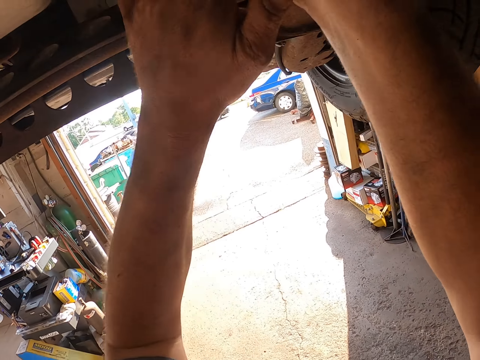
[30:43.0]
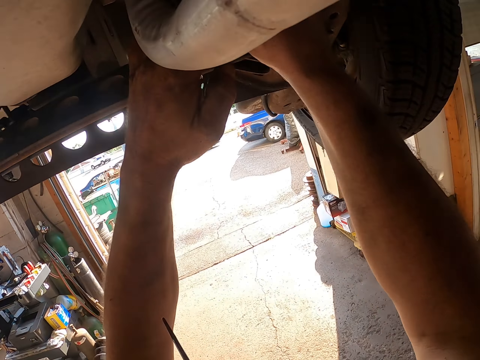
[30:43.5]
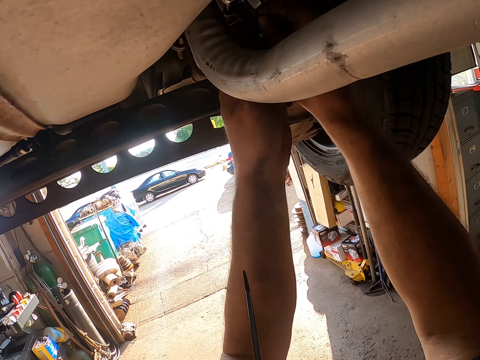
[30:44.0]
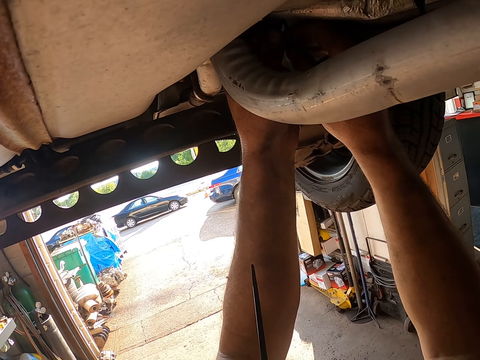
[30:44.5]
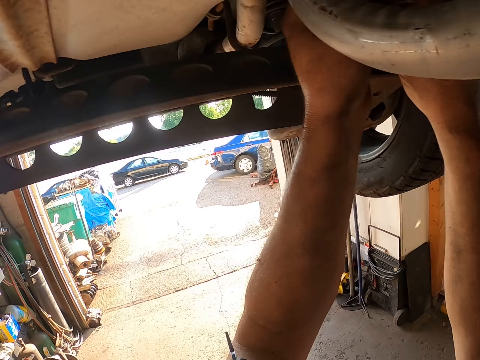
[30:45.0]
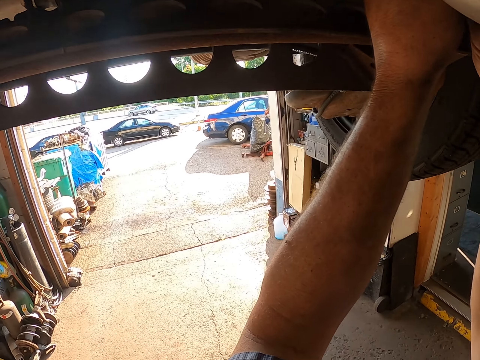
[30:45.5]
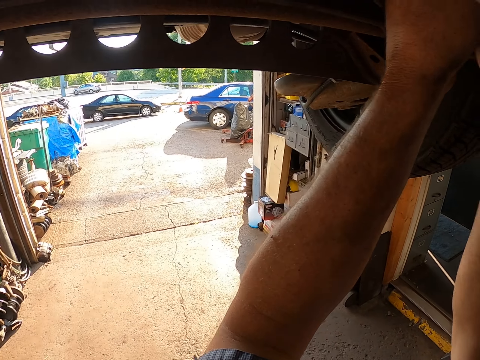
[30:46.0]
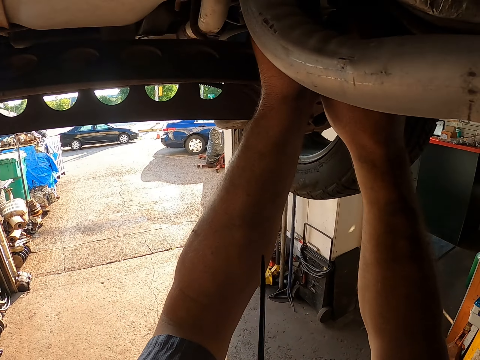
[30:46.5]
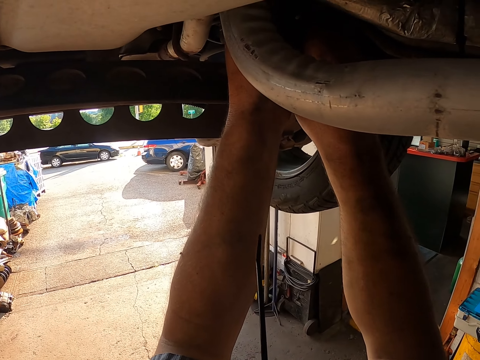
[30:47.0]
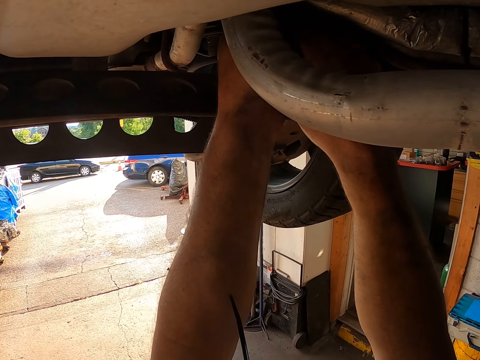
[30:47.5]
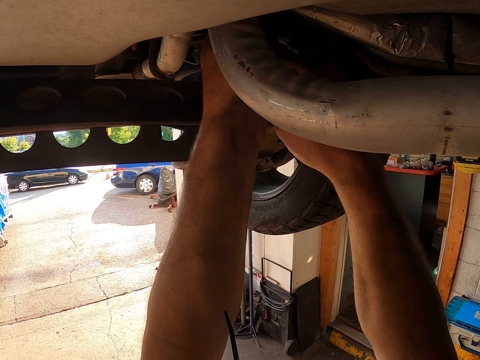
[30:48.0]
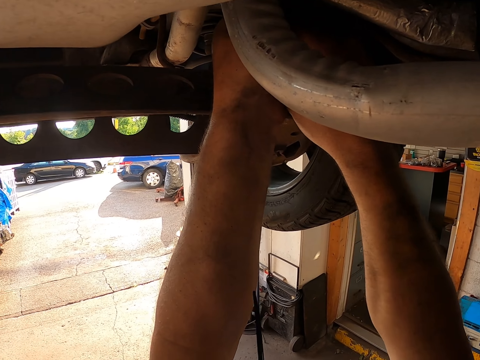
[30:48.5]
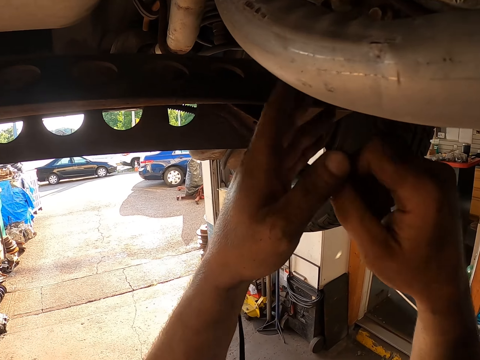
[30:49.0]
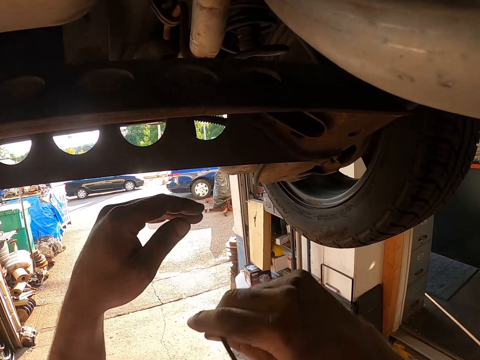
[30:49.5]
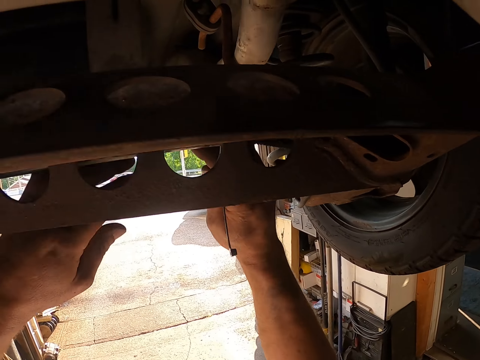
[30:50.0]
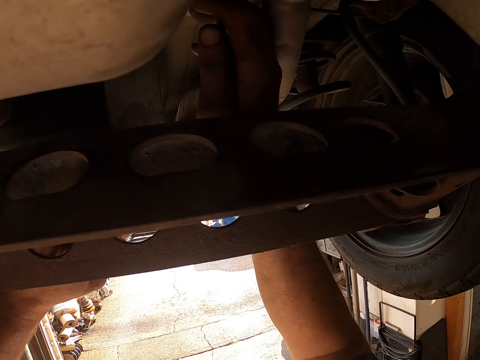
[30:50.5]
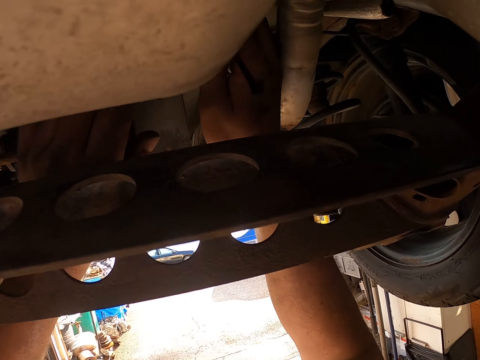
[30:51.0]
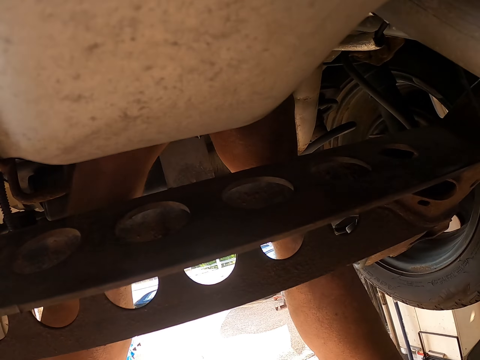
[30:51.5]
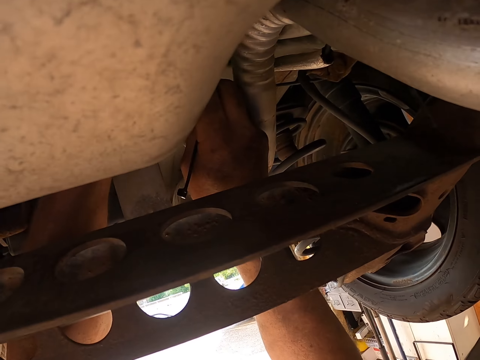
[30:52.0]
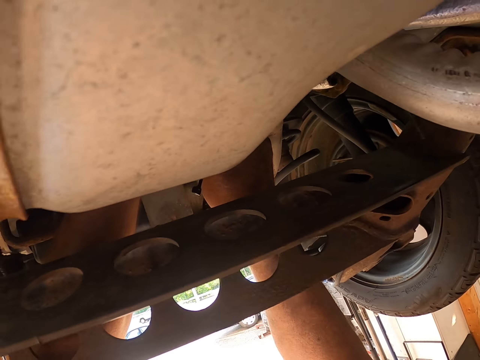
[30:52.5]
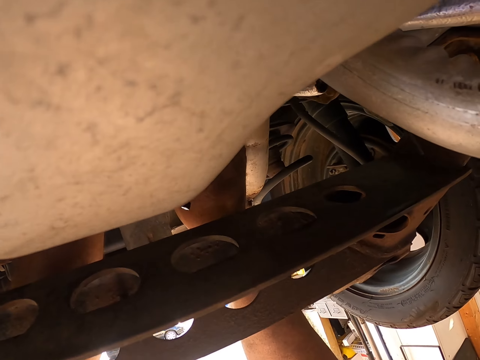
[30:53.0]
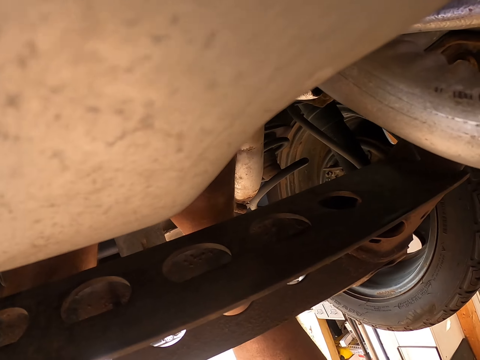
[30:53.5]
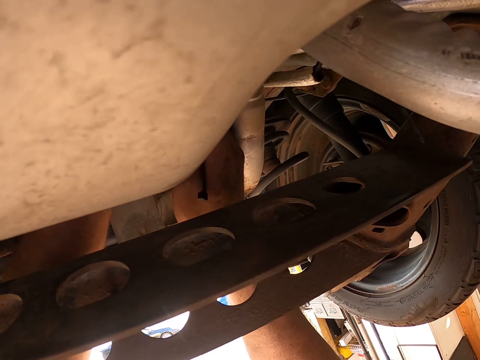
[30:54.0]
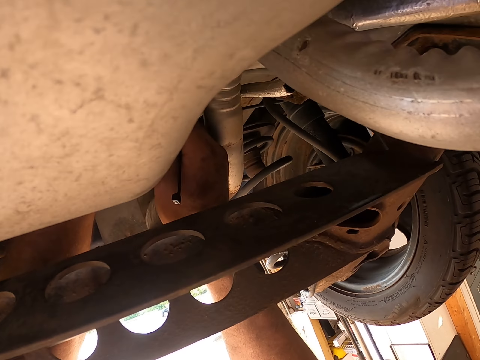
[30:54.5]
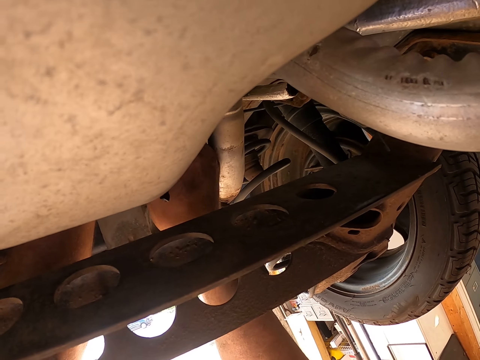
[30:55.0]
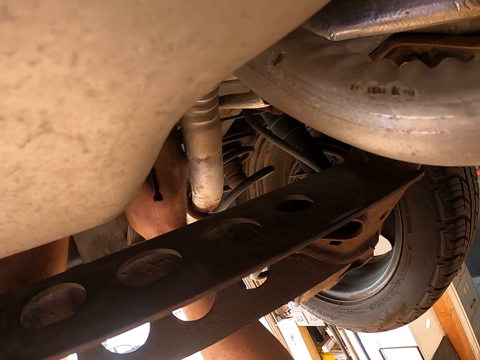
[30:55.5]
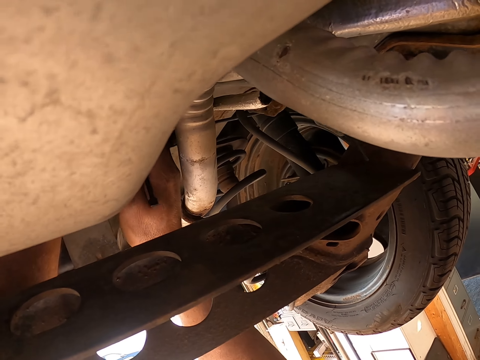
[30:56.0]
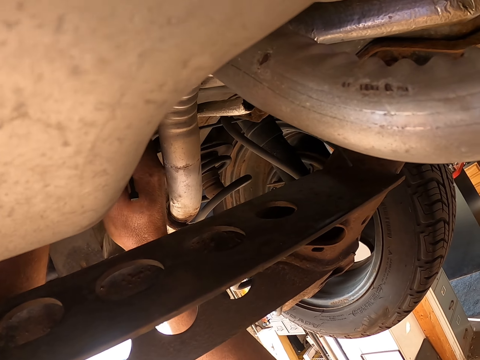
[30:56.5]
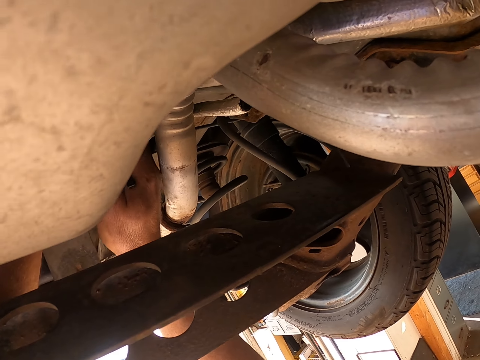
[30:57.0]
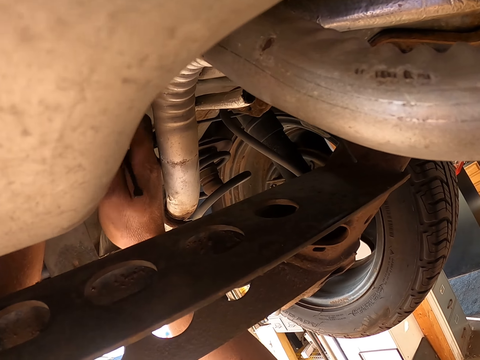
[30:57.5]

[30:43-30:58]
The camera wearer picks up a tie-wrap. He removes the cable tie on his mouth. He ties part of the car chassis with the cable tie.

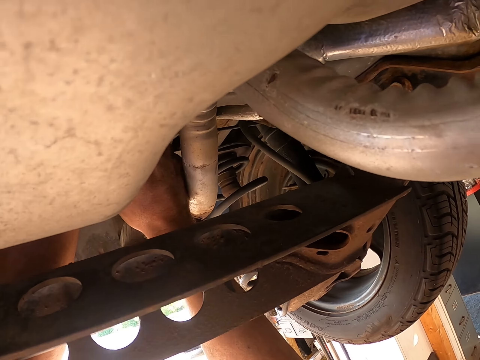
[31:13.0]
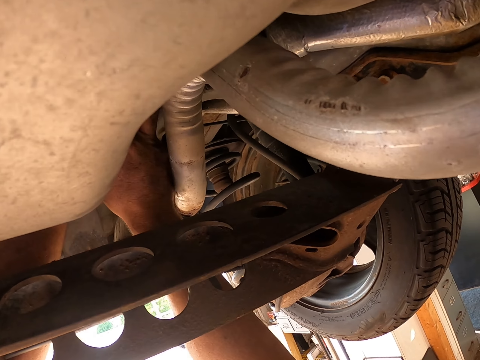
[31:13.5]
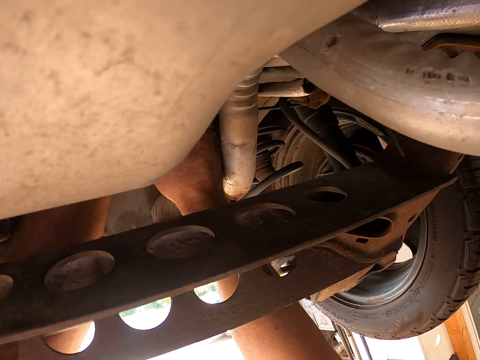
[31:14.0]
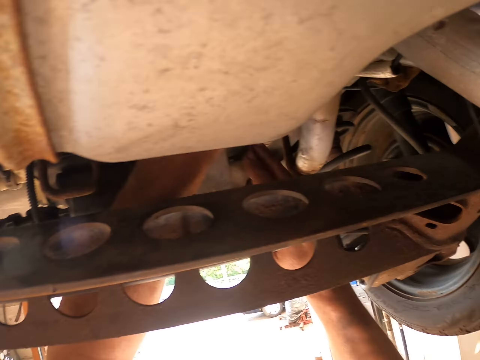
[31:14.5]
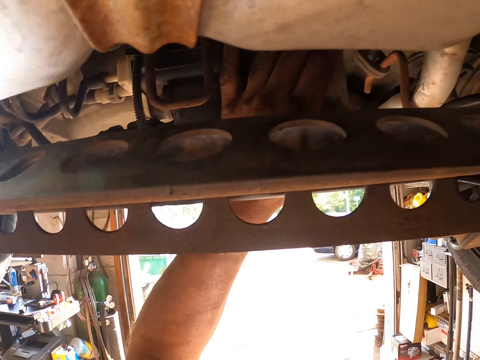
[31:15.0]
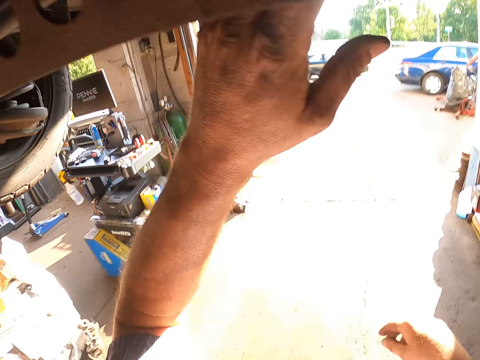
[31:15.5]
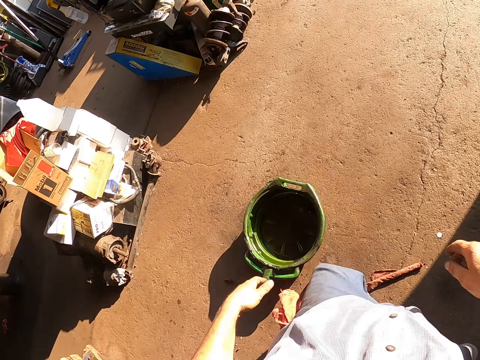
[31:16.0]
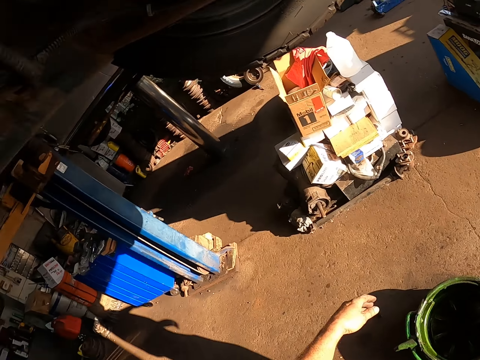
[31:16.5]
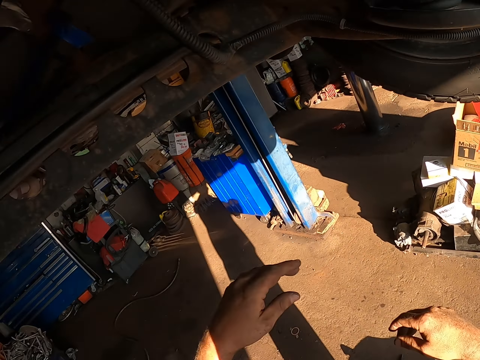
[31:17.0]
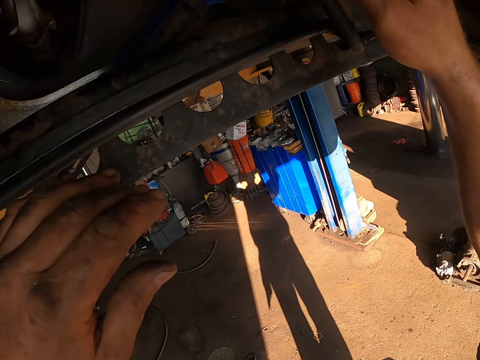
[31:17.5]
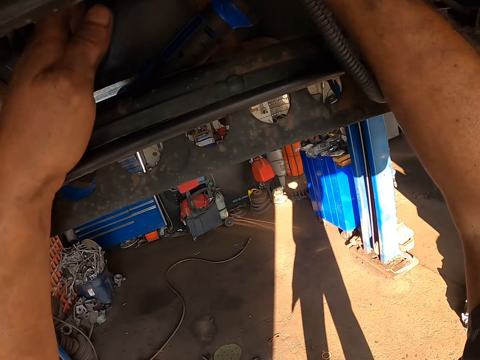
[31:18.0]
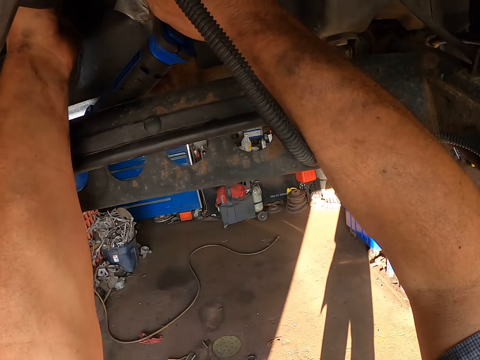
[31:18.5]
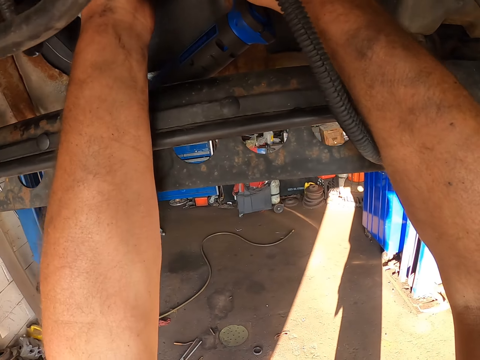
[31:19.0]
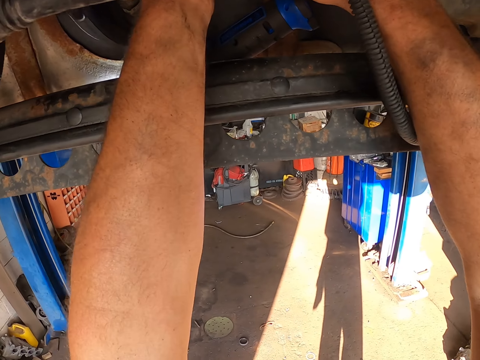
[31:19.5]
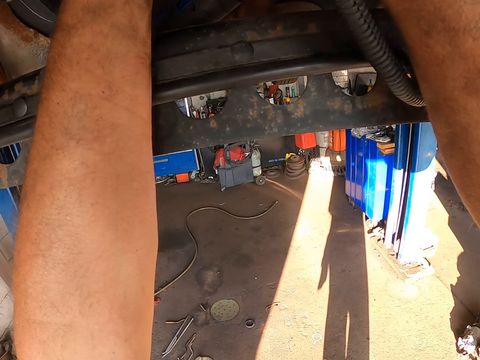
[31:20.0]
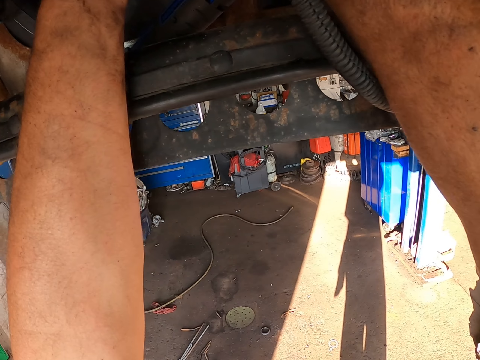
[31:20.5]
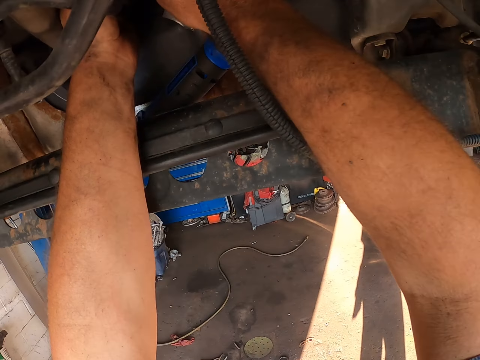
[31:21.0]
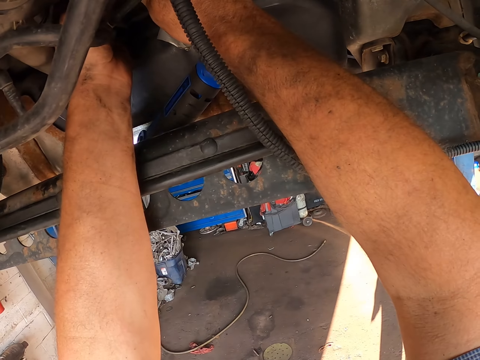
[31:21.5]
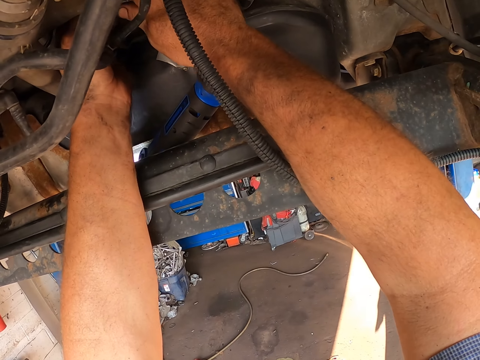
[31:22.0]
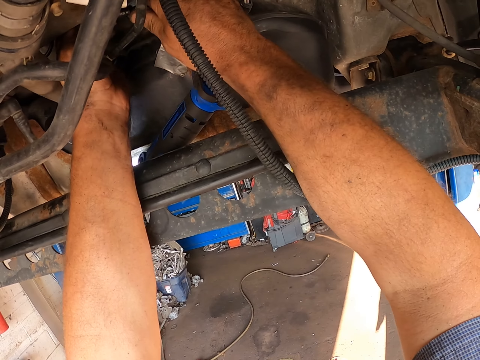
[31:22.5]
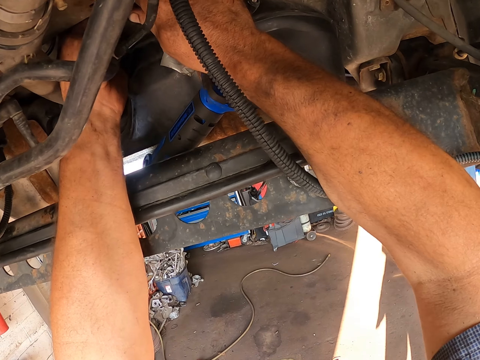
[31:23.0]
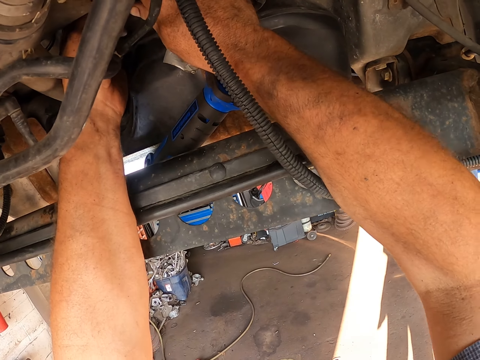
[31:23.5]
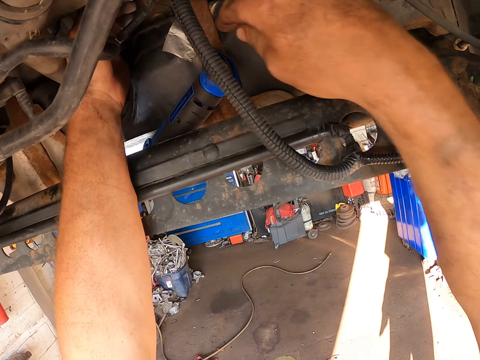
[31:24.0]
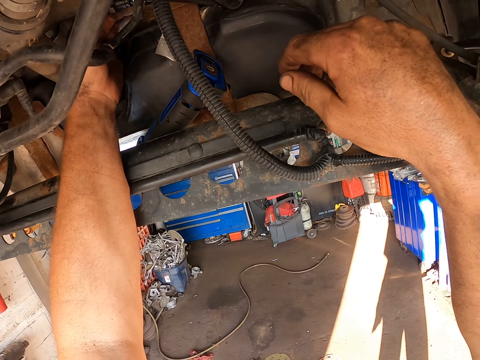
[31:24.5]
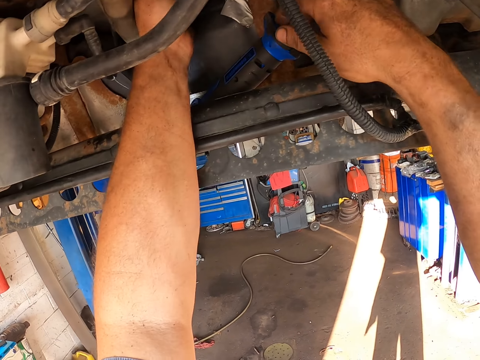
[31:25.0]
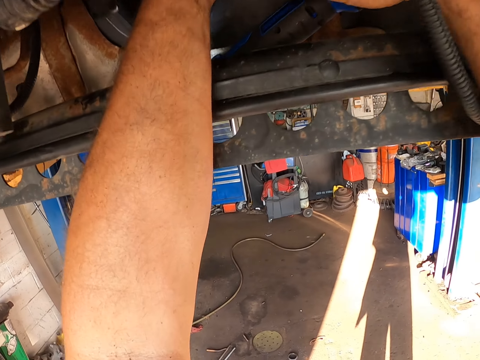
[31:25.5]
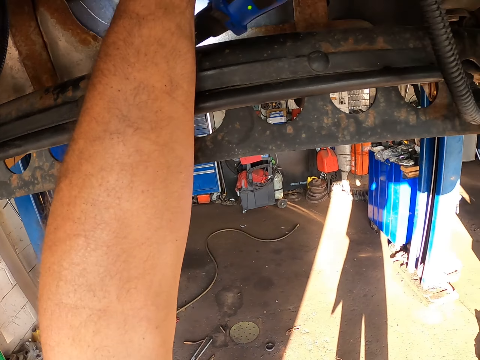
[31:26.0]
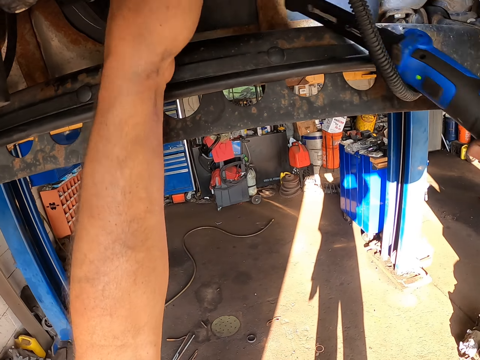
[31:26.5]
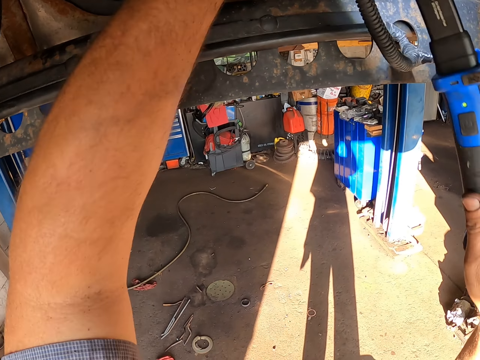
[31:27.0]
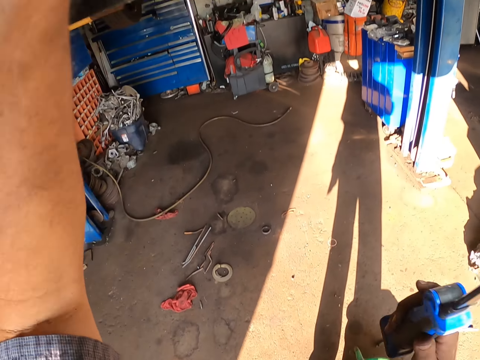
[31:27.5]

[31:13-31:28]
The camera wearer removes a hand from the car chassis. They remove a hand from the car chassis again. They move around. They fix the car chassis. They touch under the vehicle. They remove a hand from the car chassis. They pick up a flashlight.
